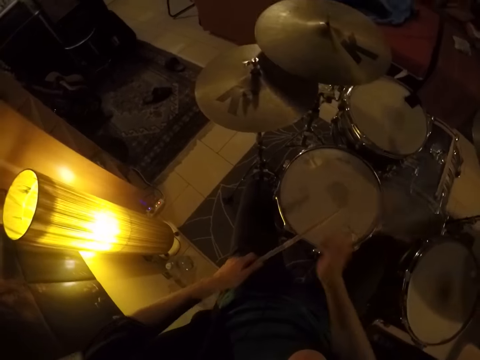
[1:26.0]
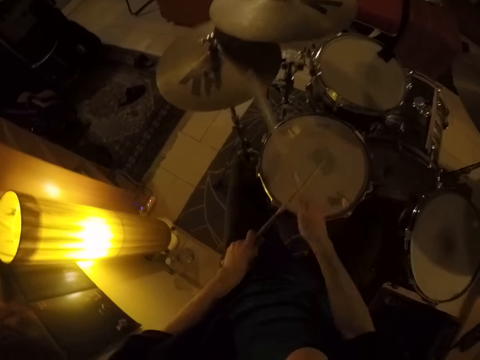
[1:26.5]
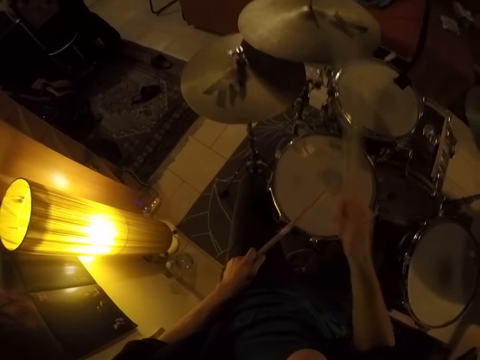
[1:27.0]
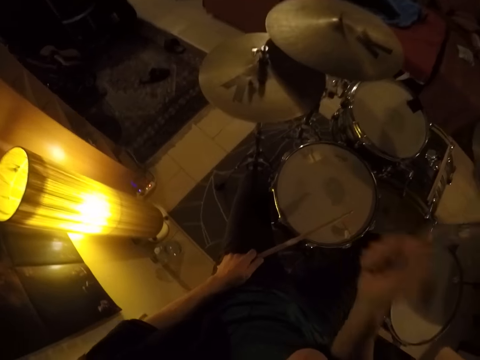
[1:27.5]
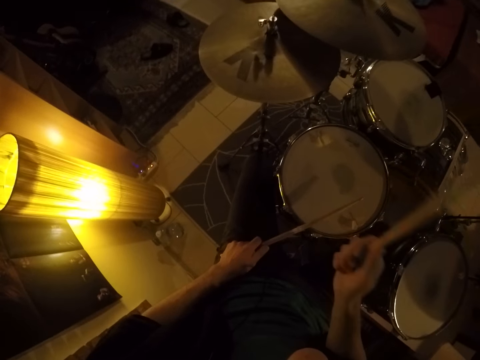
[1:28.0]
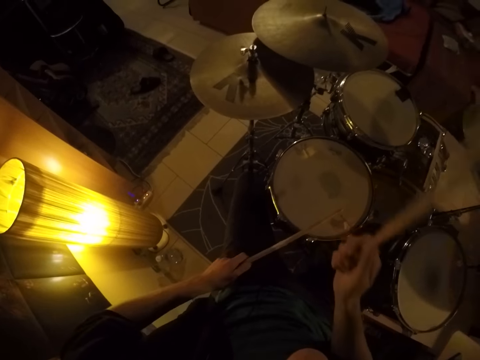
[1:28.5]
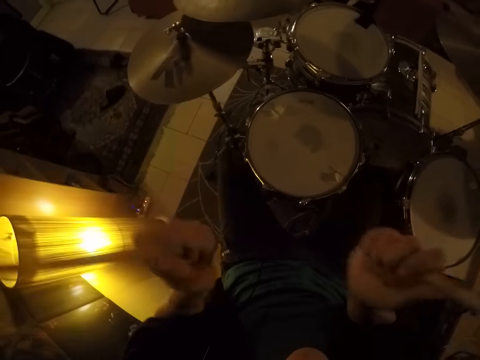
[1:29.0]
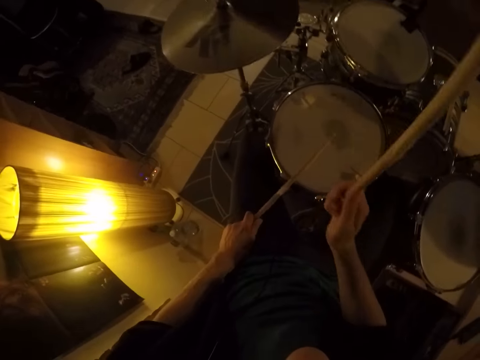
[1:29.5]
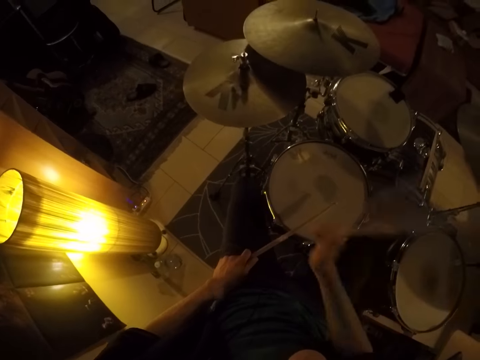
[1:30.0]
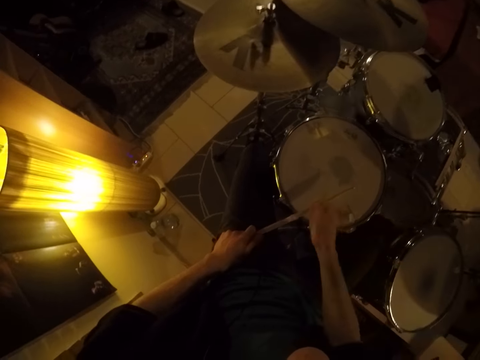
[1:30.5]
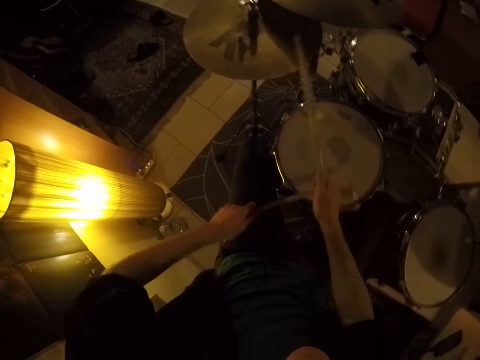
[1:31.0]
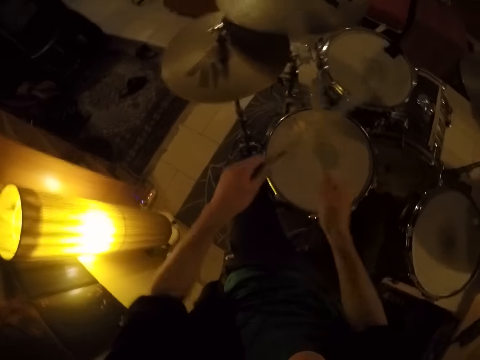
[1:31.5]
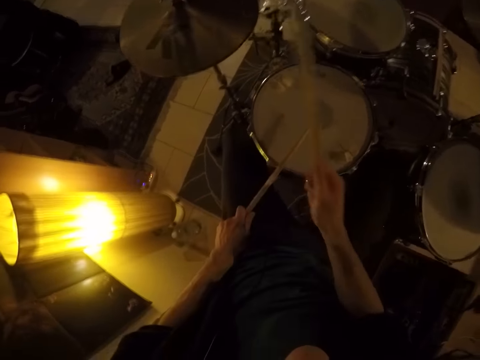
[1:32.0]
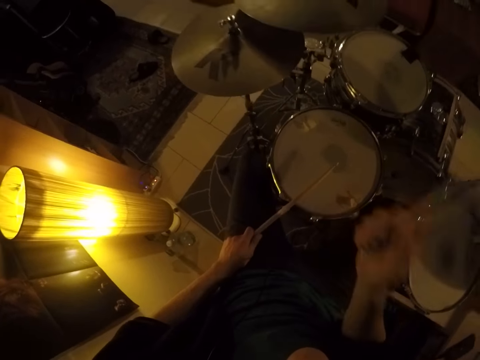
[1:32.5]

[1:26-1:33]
The camera wearer plays drums.
